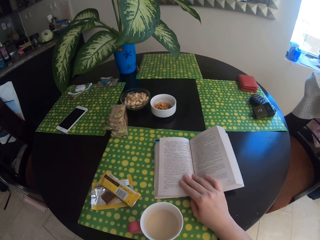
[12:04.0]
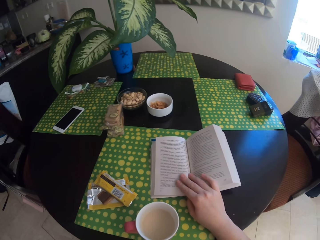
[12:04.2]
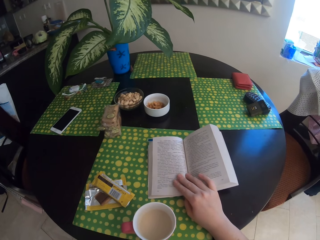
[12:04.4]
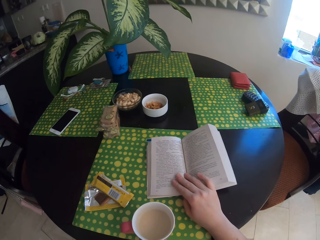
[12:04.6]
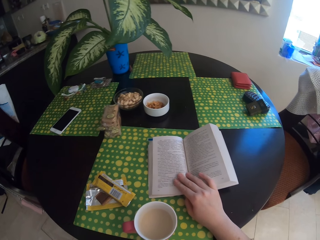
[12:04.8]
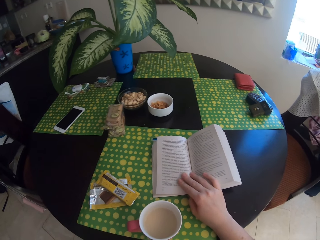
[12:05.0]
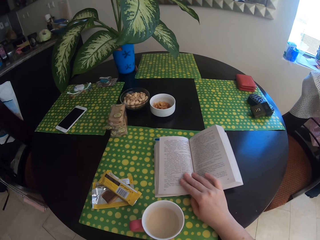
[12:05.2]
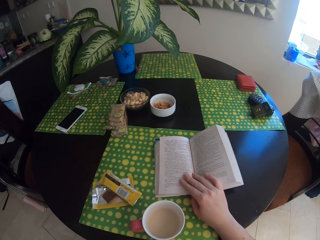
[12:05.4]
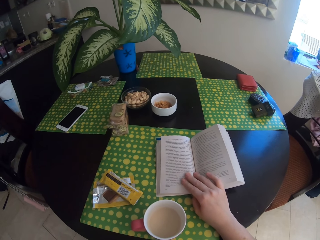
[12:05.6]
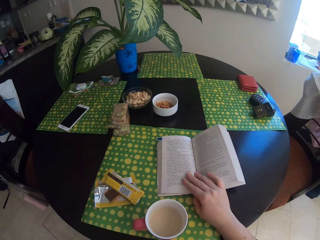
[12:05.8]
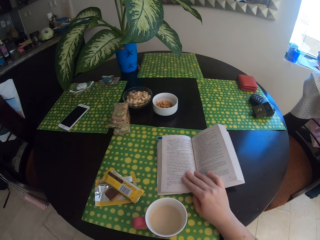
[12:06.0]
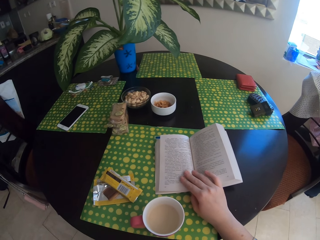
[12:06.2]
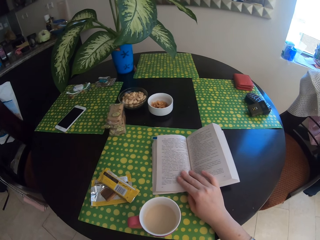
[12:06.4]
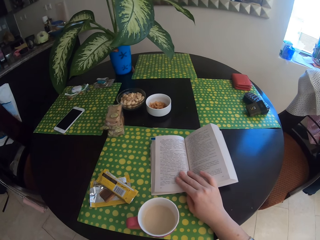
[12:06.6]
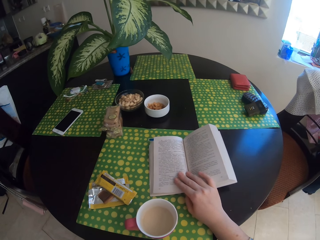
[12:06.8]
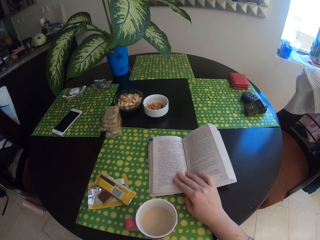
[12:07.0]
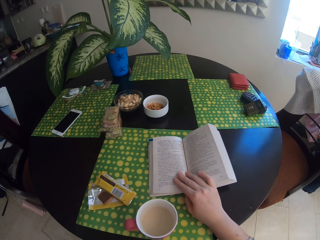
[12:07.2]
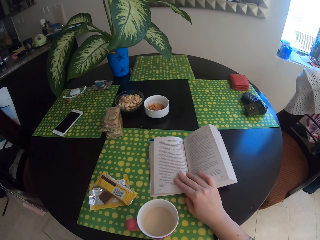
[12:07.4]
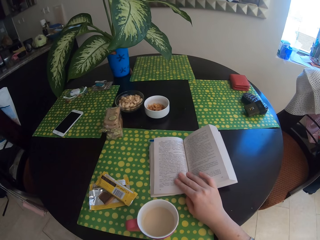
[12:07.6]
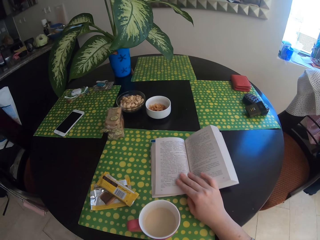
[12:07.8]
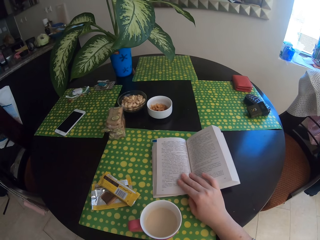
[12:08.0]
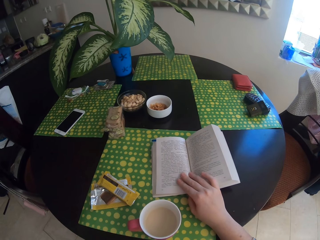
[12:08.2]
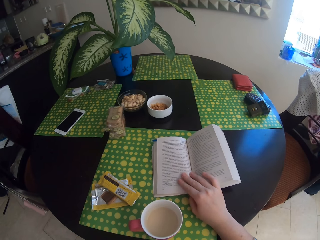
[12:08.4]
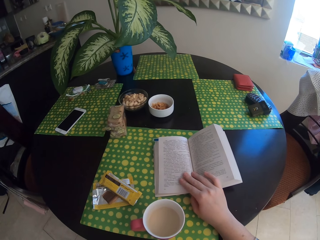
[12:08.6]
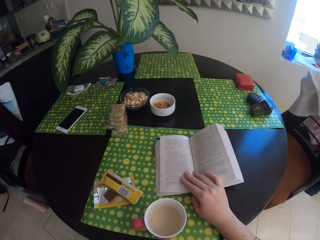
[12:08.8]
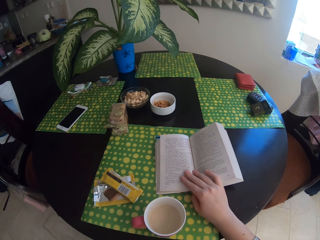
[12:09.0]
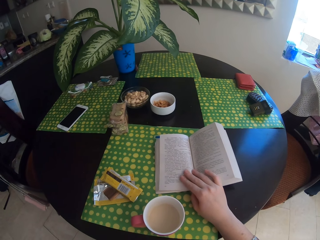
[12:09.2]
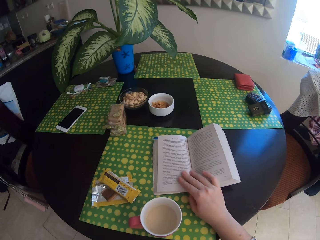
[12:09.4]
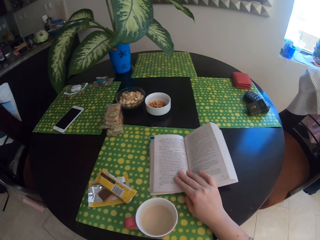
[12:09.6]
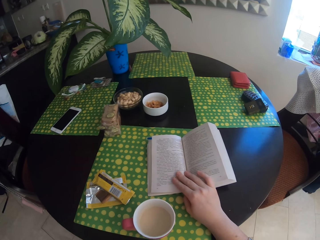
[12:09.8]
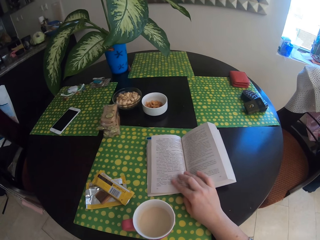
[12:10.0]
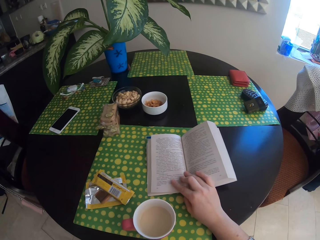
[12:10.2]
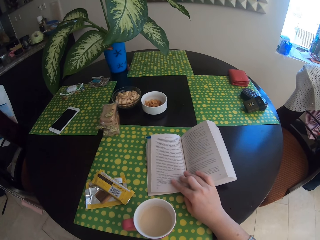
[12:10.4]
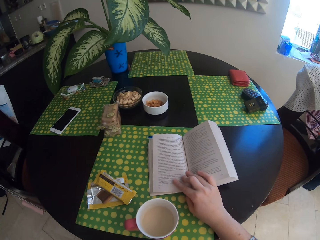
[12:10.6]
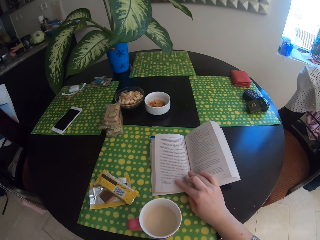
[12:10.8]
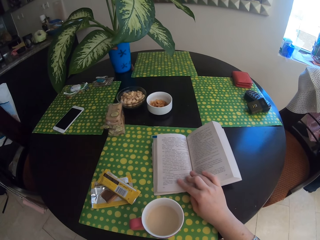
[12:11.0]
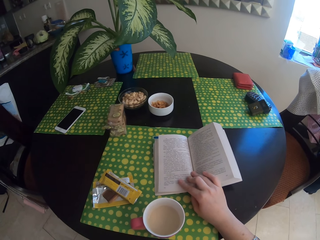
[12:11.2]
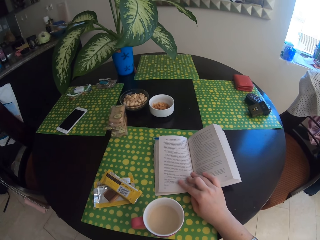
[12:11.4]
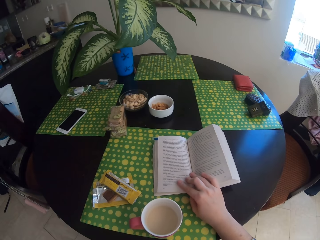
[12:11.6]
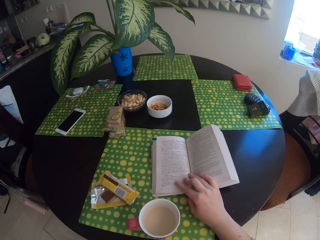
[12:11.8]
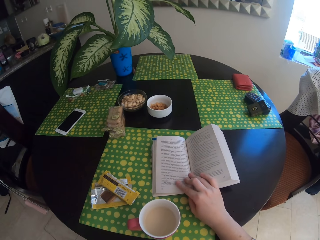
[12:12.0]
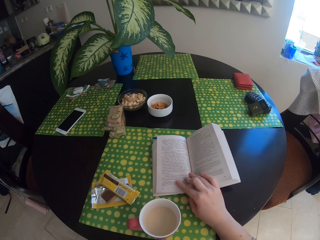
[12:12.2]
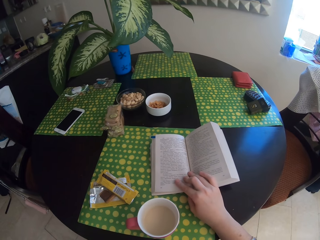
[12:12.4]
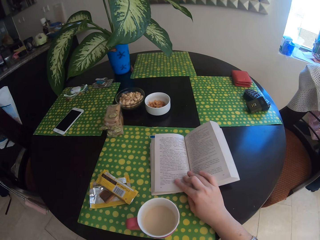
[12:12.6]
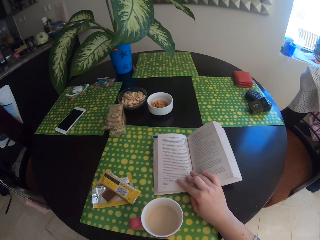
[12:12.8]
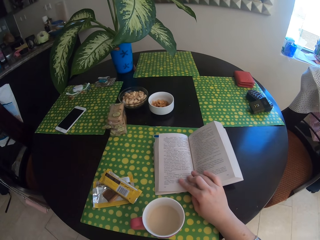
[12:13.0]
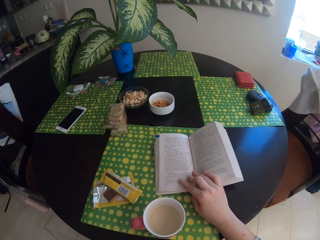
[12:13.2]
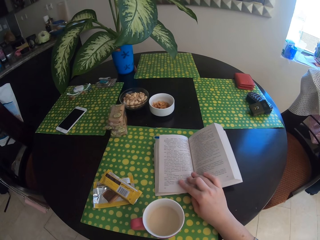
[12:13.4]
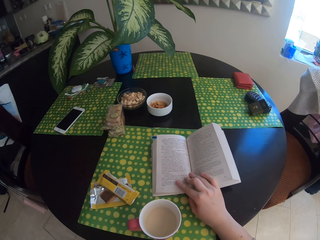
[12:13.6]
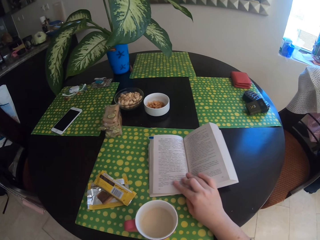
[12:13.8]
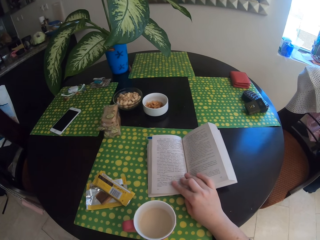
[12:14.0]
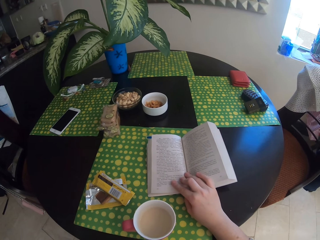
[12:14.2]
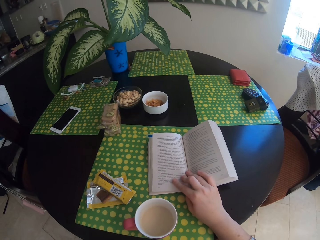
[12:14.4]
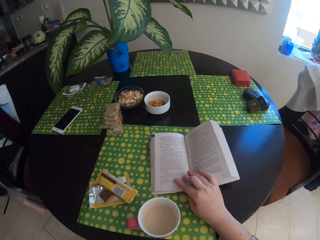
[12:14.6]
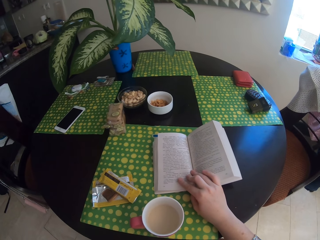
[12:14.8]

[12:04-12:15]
The camera wearer touches the book.

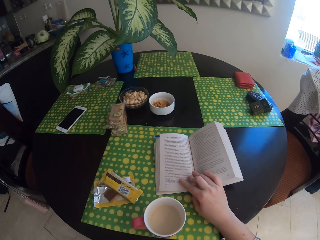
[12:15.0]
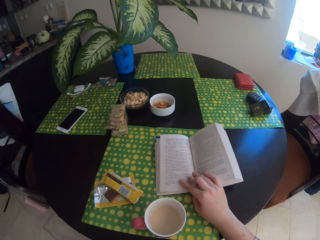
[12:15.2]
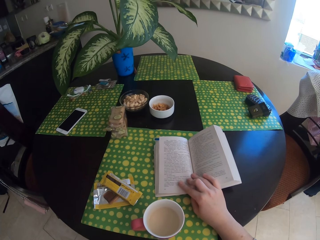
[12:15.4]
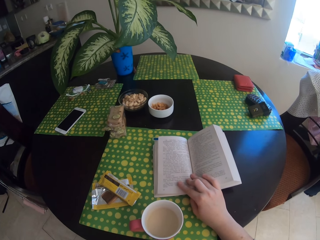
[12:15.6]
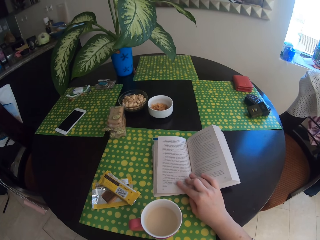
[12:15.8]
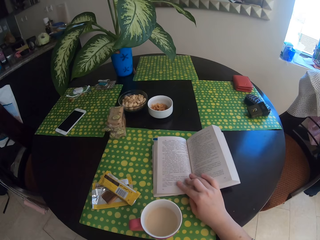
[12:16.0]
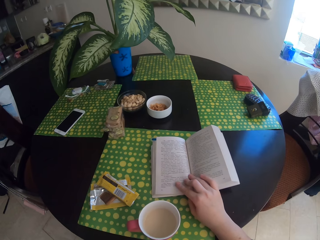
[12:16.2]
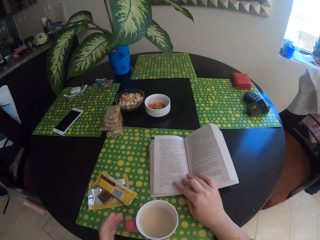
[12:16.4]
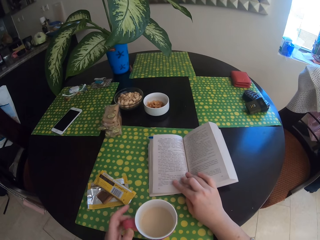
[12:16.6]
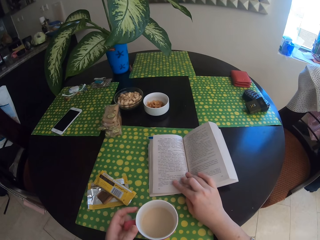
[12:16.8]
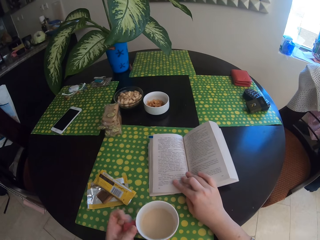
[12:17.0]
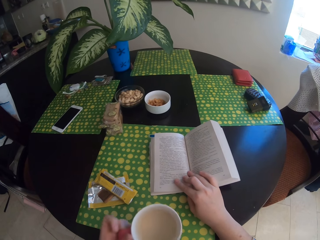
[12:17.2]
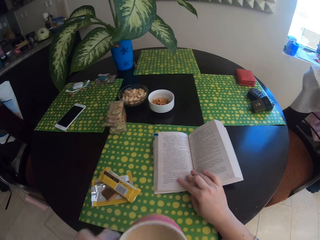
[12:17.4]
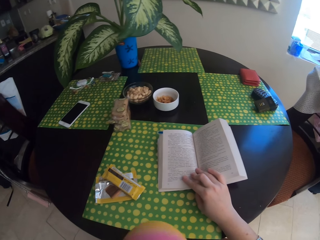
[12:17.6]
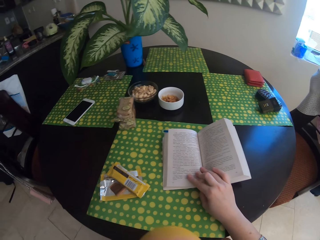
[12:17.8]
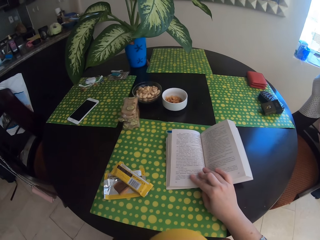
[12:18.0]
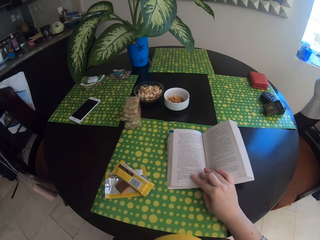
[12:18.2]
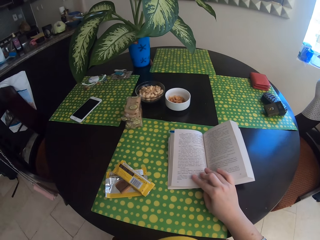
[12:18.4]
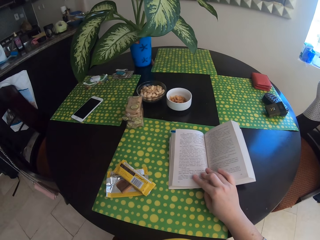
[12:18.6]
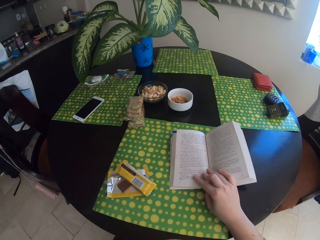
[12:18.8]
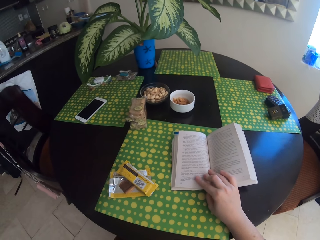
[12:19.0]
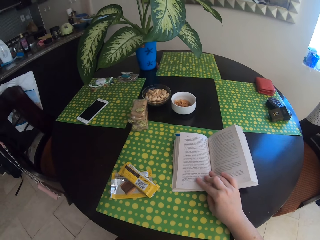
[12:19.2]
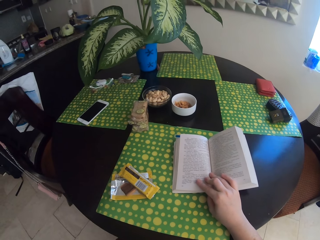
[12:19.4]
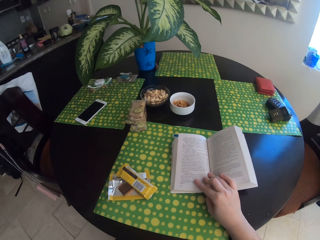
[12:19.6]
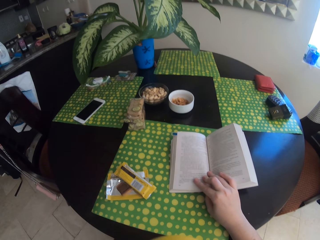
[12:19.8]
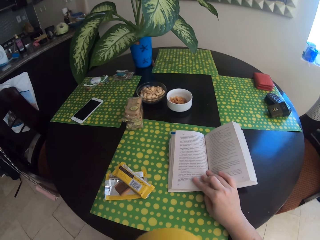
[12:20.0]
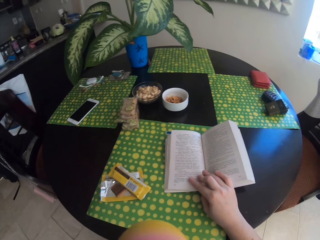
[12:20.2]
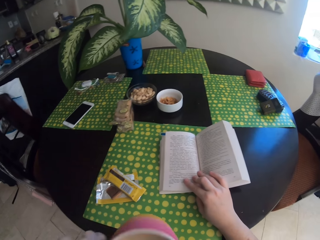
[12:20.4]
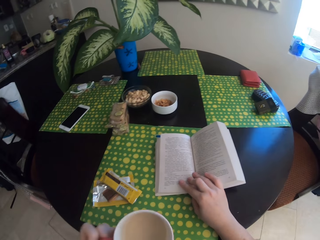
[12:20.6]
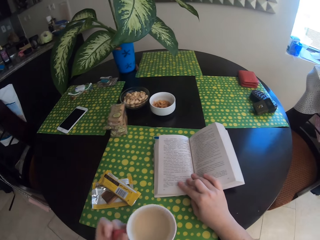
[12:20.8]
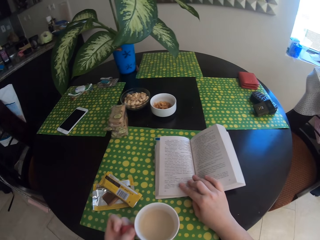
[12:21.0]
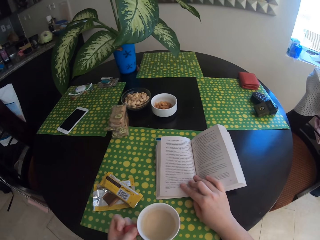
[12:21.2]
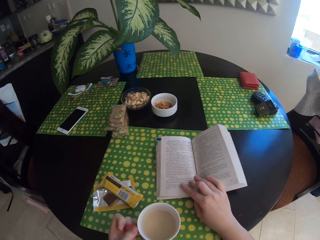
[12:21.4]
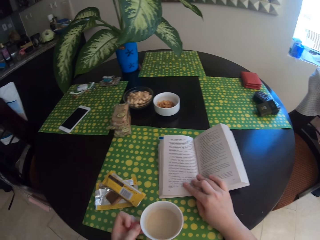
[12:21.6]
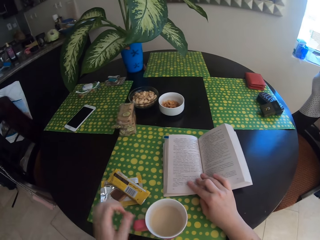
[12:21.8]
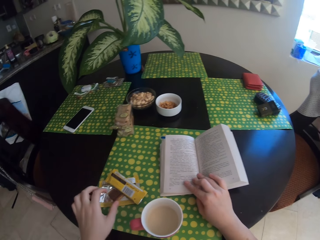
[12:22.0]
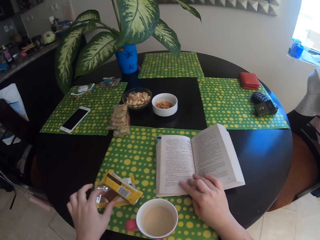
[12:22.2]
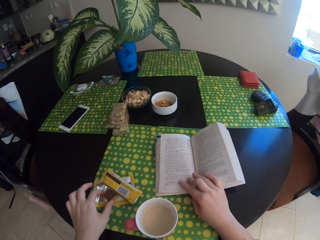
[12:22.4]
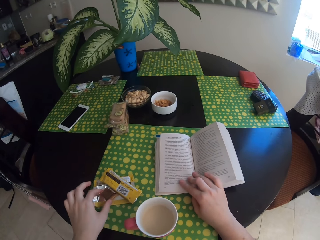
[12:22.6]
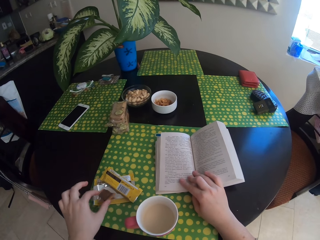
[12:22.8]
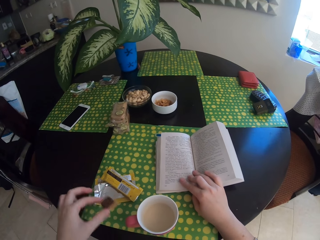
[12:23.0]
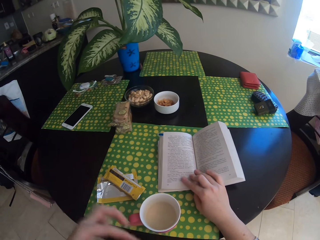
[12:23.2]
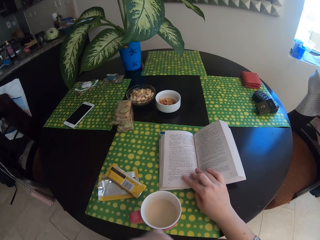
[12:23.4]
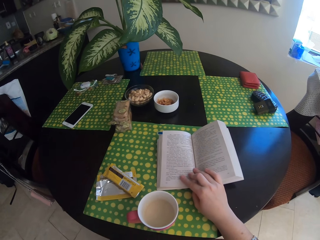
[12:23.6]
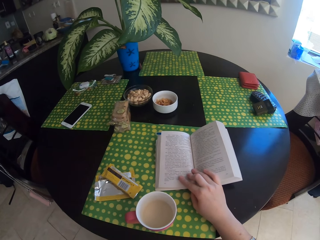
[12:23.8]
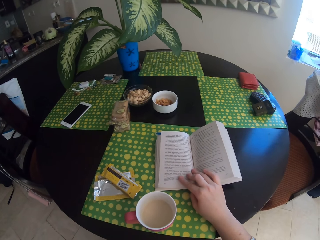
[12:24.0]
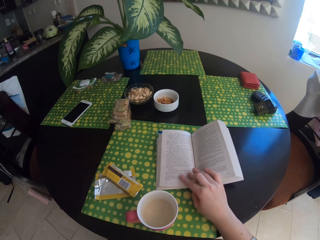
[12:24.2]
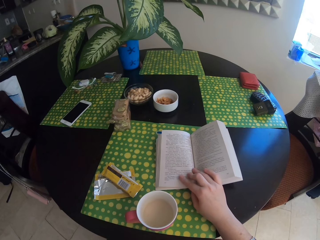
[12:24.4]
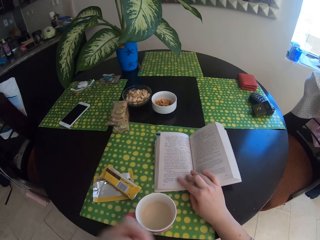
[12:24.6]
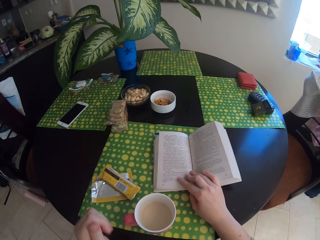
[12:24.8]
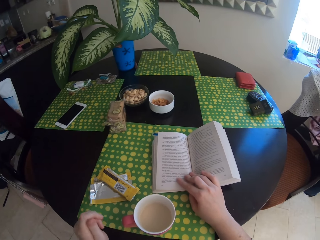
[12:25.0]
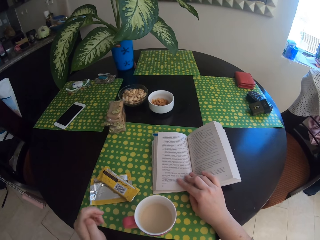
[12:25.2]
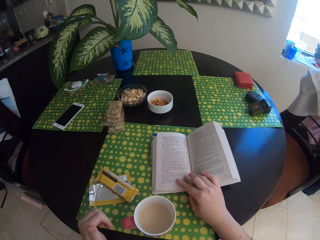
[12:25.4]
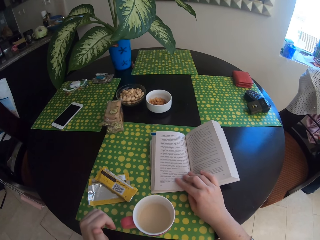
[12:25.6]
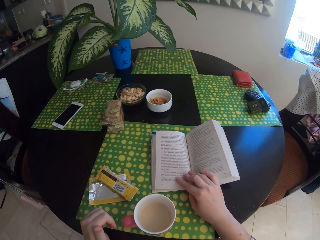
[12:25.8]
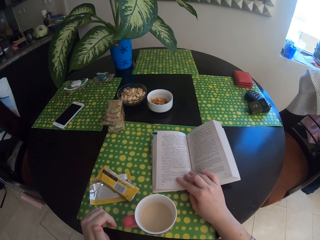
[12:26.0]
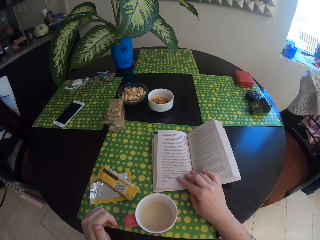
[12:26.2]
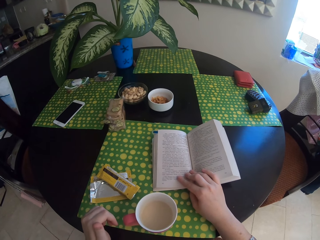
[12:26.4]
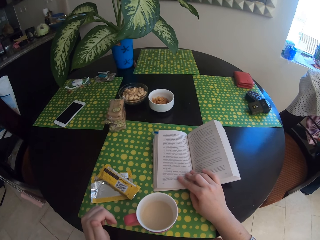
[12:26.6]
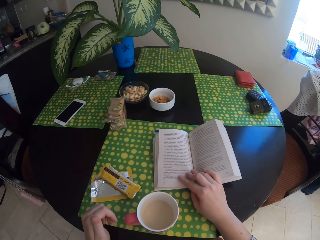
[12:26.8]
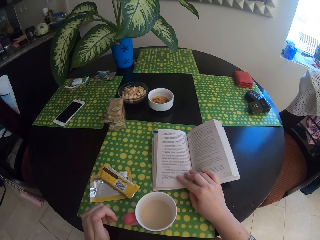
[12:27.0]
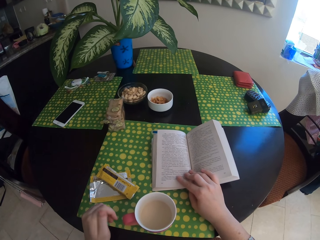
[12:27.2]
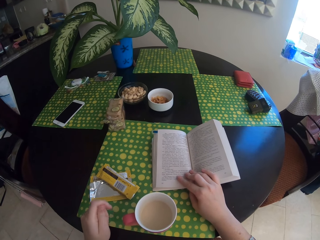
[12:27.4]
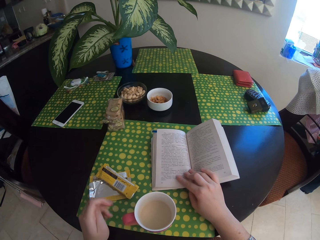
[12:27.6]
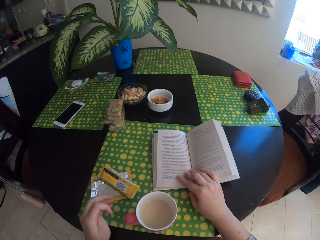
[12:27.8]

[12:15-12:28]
The camera wearer drinks tea. They put the chocolate on the table. They eat the chocolate.
